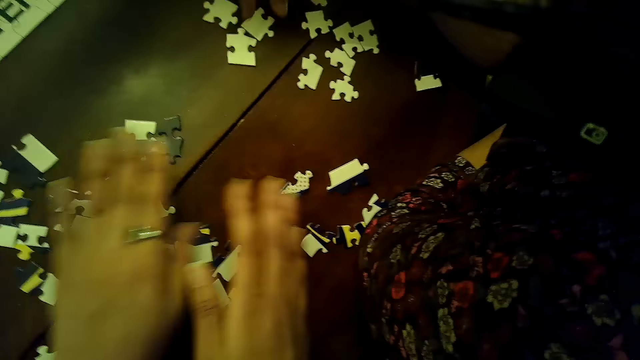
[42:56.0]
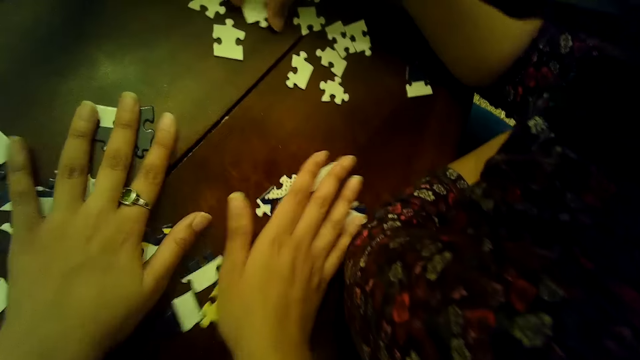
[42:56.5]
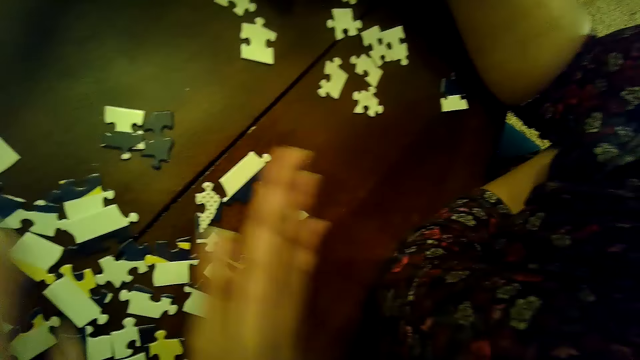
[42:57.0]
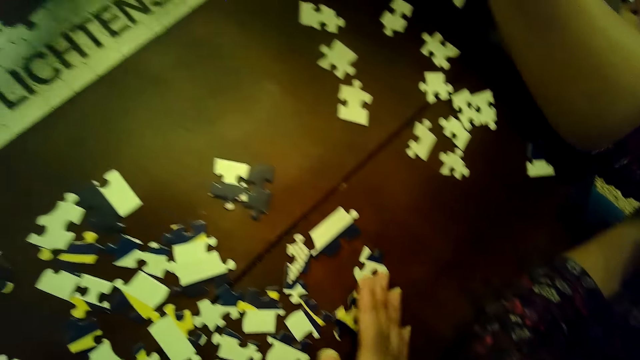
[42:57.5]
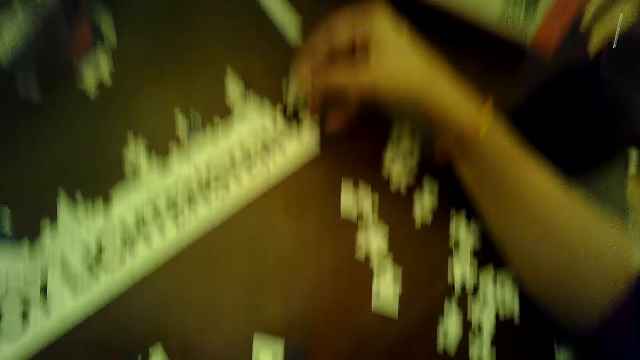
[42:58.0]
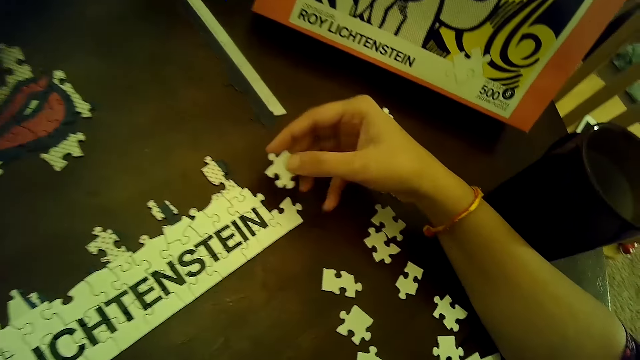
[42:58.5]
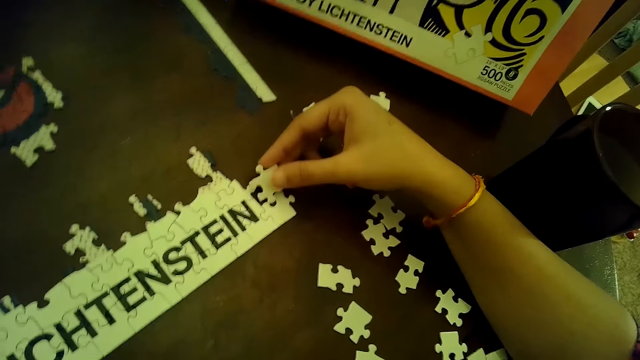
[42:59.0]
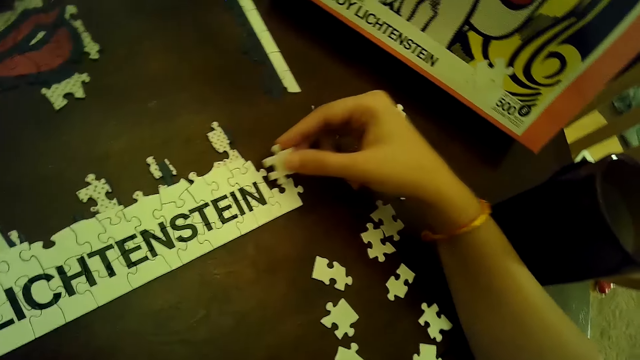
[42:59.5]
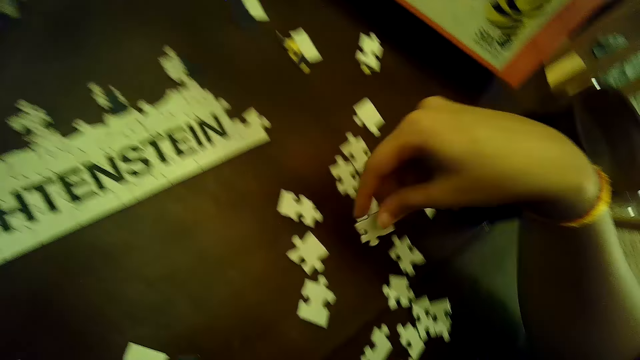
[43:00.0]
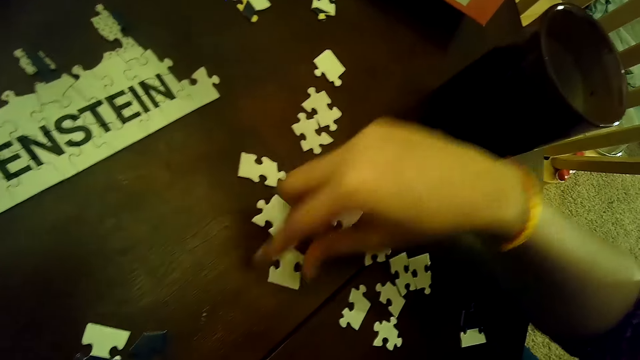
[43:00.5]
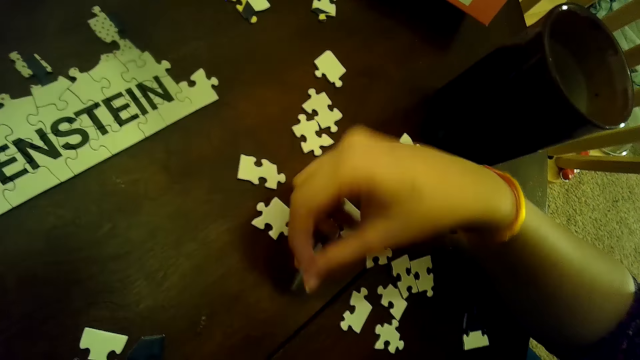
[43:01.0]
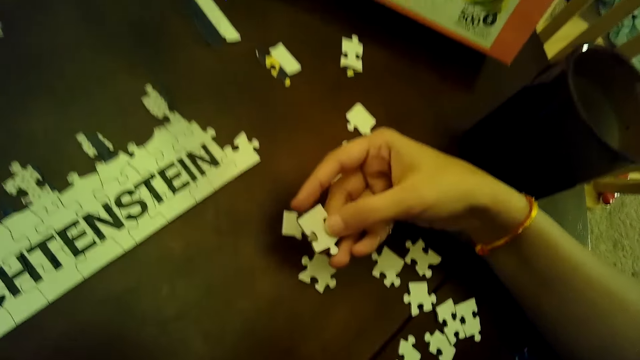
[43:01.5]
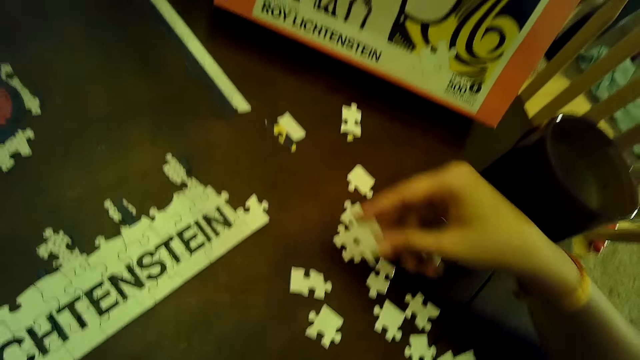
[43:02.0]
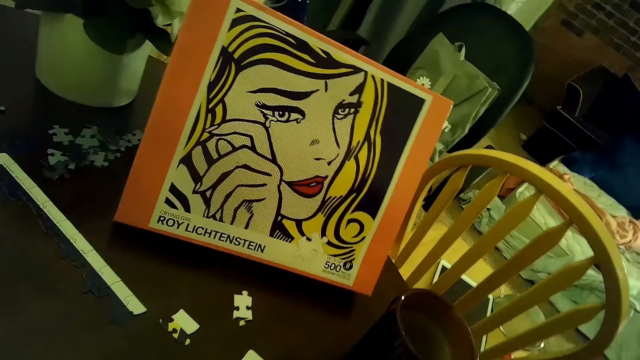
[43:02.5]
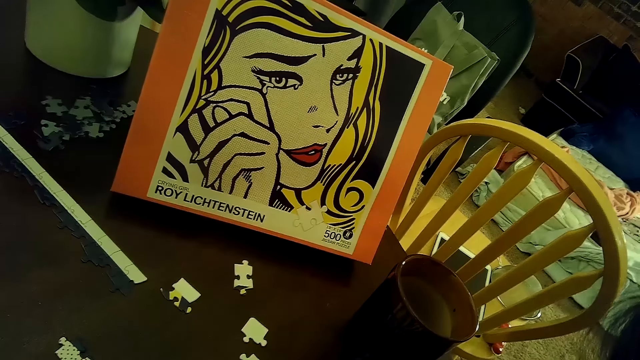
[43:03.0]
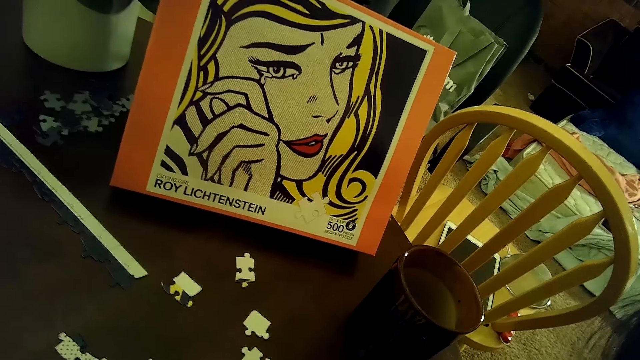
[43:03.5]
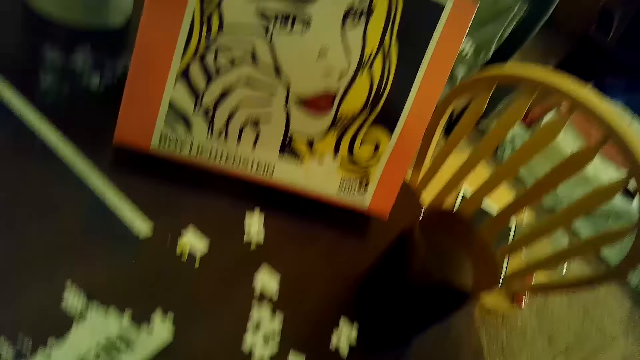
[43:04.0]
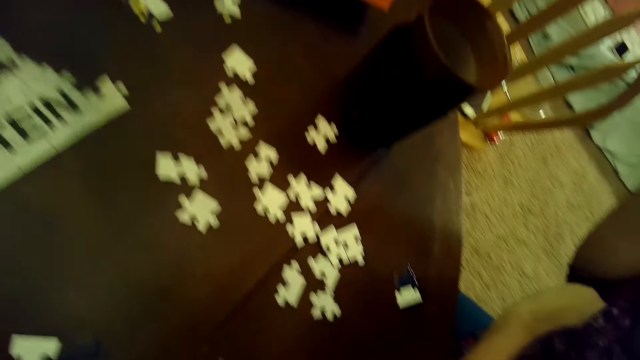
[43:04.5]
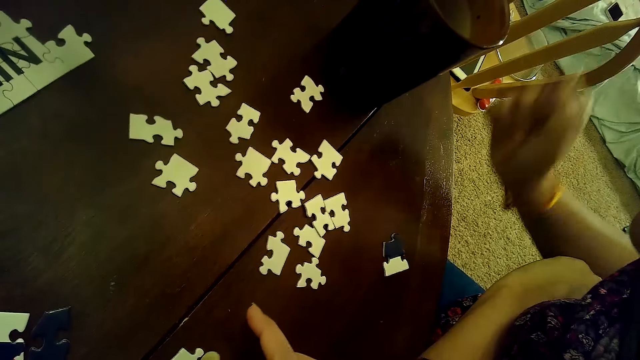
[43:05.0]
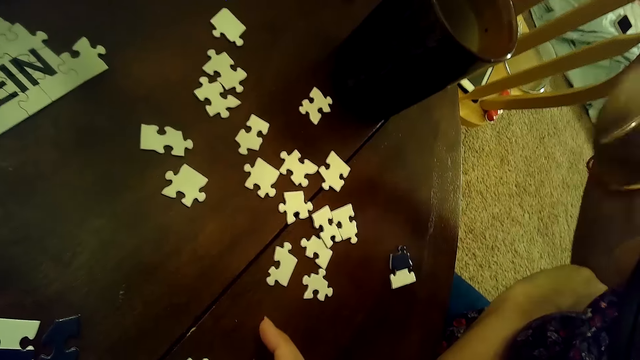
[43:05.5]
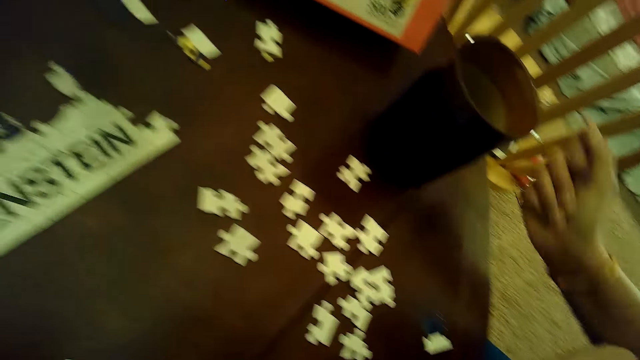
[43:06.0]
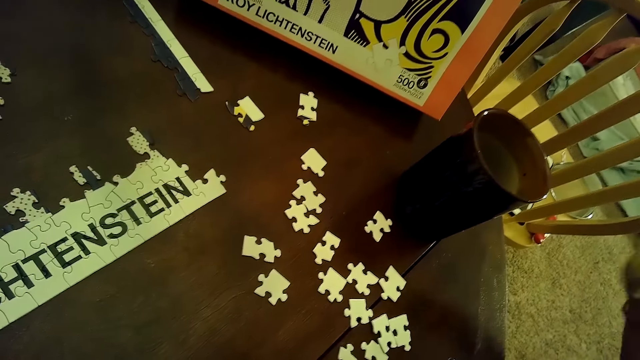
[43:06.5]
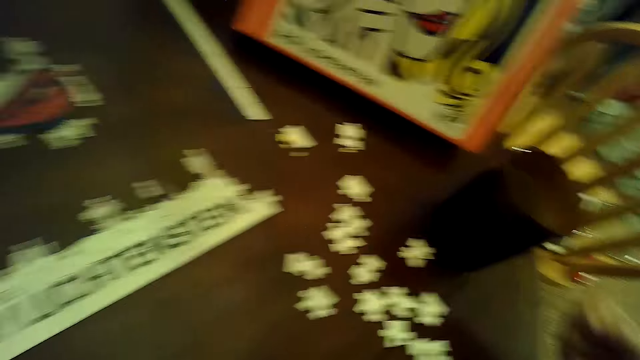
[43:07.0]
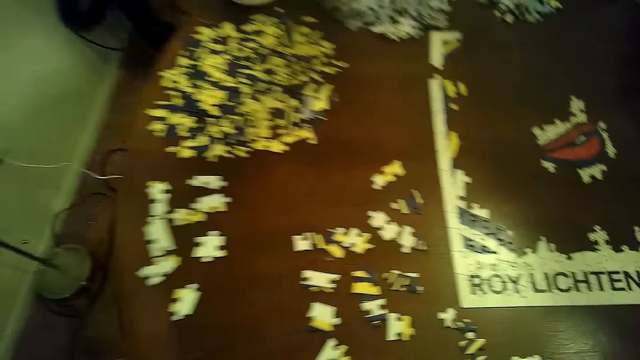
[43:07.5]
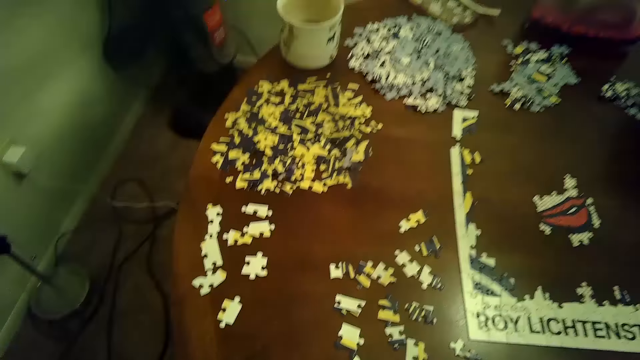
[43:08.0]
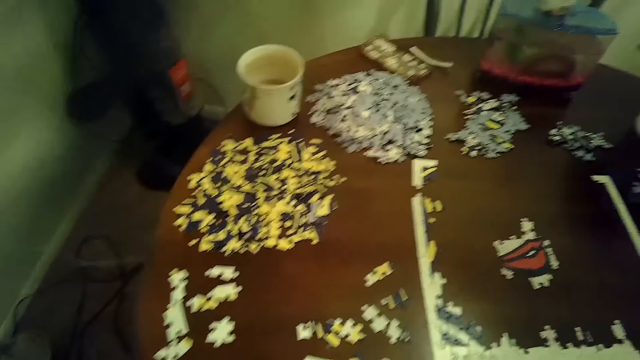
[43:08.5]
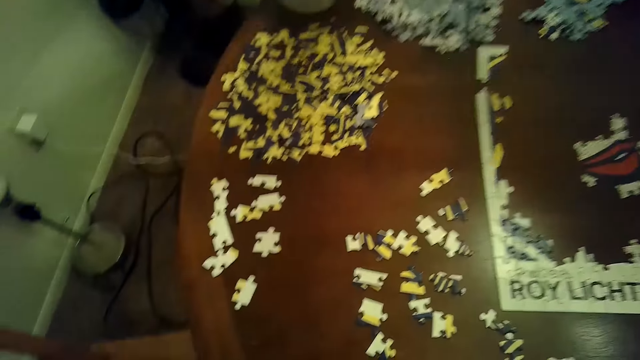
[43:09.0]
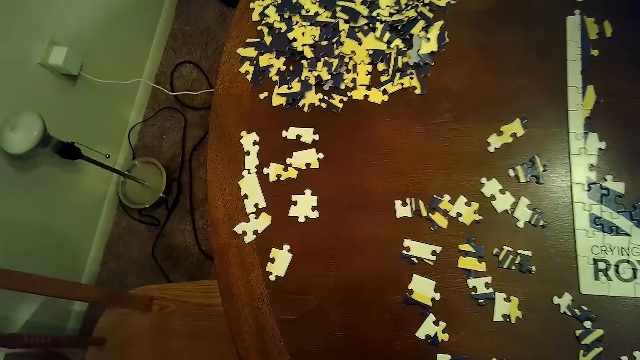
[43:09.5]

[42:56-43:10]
The camera wearer moves puzzle pieces with both hands. A woman picks a puzzle piece from the table with her right hand. The camera wearer moves the puzzle pieces with both hands. The woman places the puzzle piece on the puzzle with her right hand. The woman places the puzzle piece on the table with her right hand. The woman picks the puzzle piece with her right hand. The woman taps fingers in the air. The woman lowers her right hand and moves her right hand.

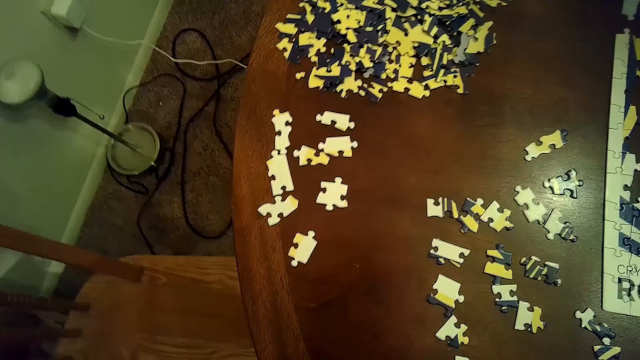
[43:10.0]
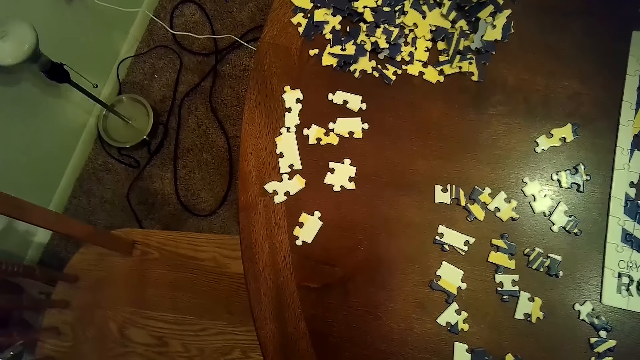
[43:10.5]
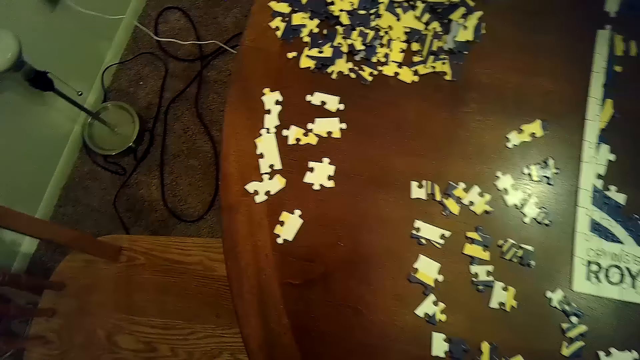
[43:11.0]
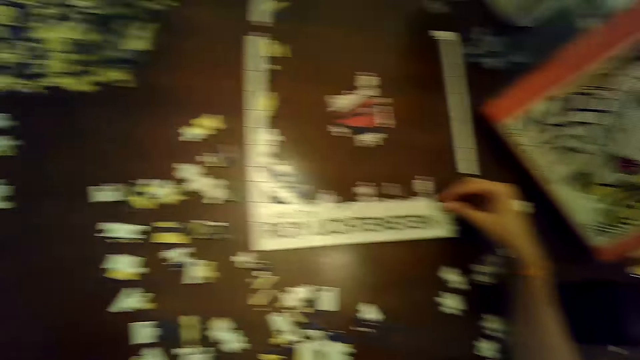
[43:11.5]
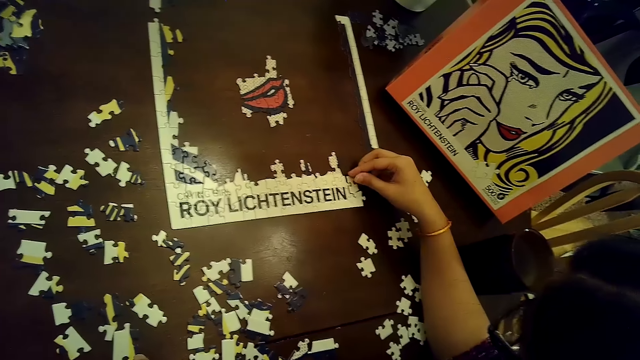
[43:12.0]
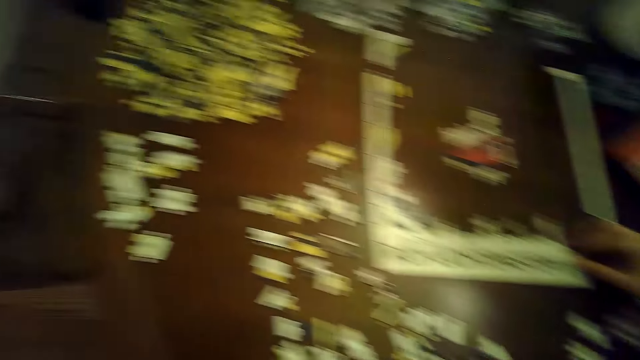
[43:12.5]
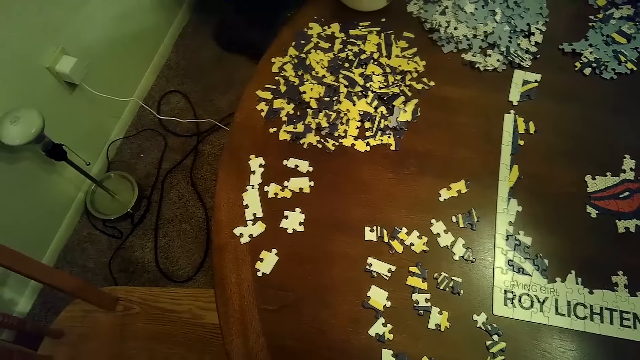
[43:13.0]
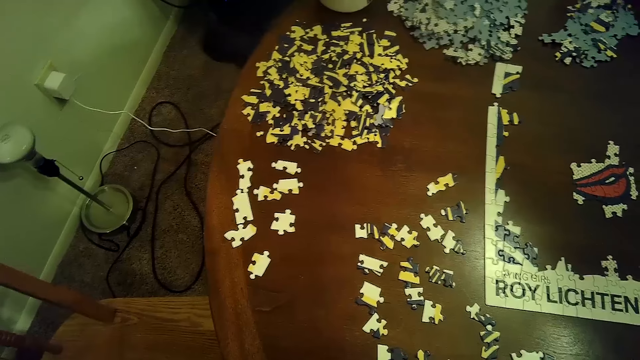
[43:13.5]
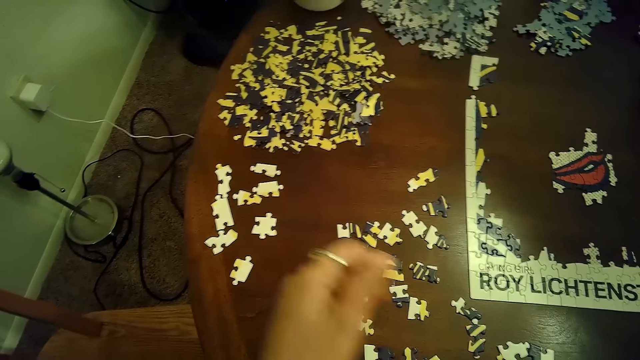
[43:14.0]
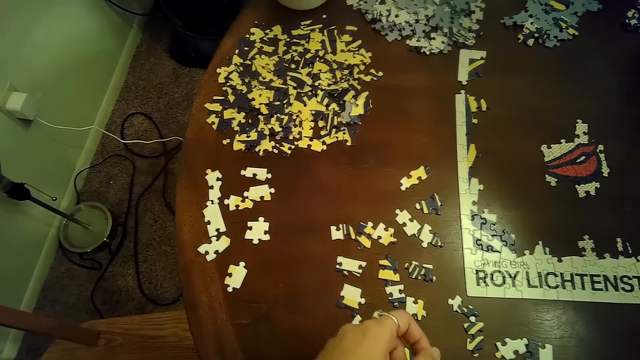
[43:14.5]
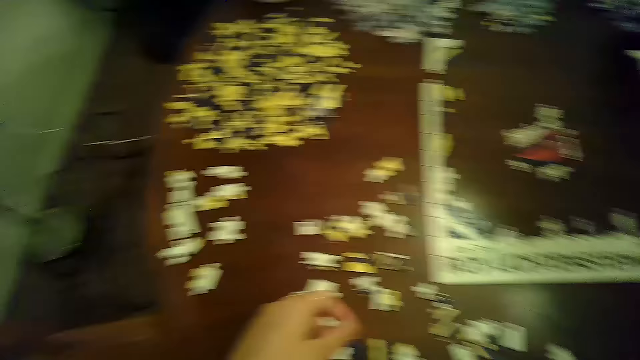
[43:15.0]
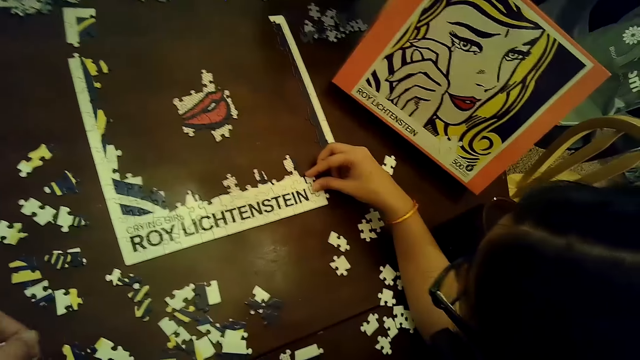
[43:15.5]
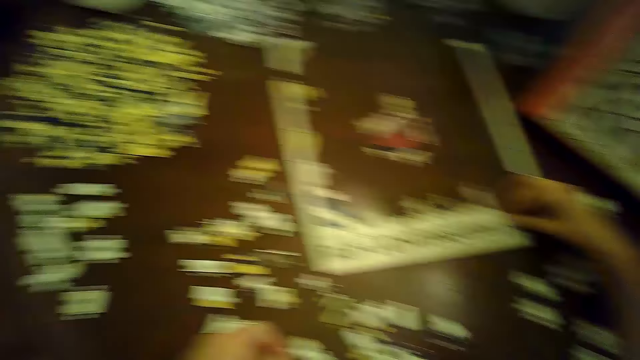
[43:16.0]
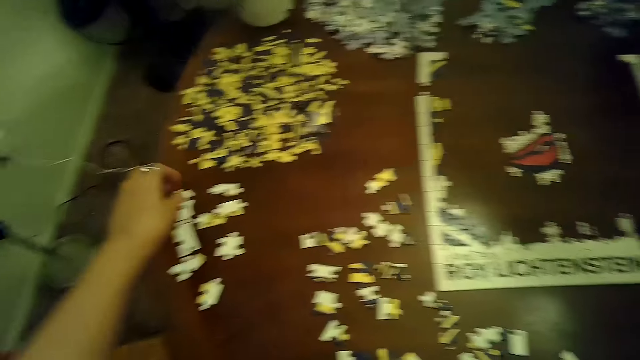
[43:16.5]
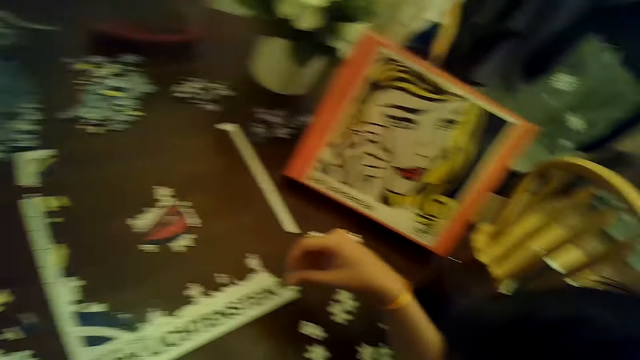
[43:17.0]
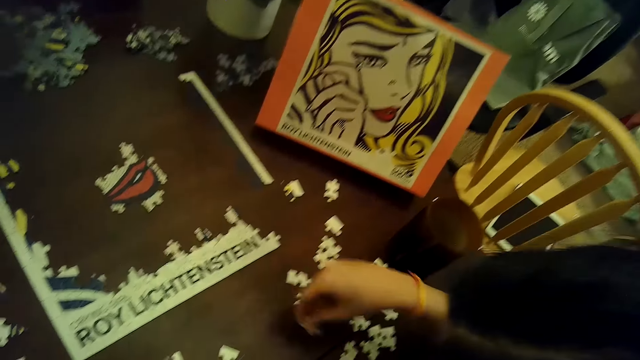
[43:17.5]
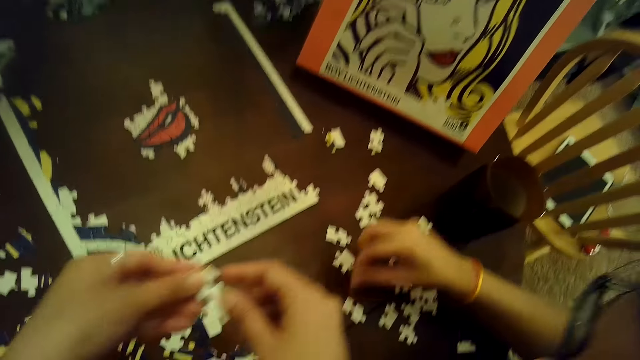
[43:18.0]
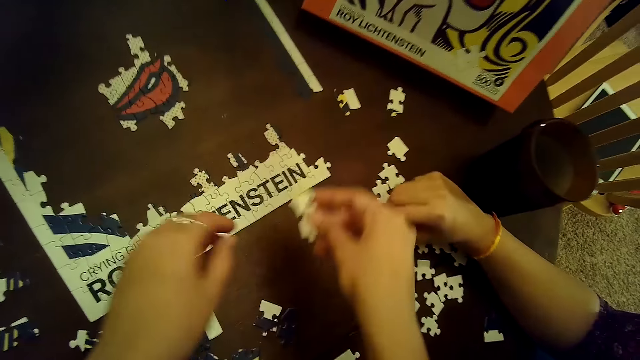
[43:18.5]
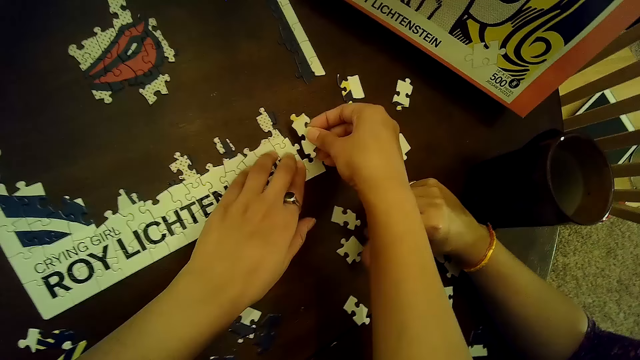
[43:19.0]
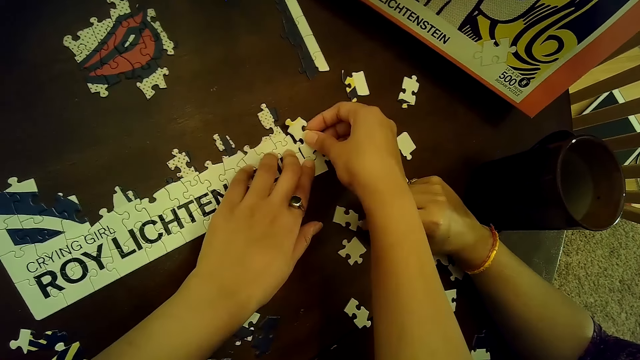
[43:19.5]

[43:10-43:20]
The woman places a puzzle piece on the puzzle with her right hand. The woman fixes the puzzle piece on the puzzle with her right hand. The camera wearer picks a puzzle piece from the table with her left hand. The woman places the puzzle piece on the table with her right hand. The camera wearer holds the puzzle piece with both hands and places the puzzle piece on the puzzle with both hands.
